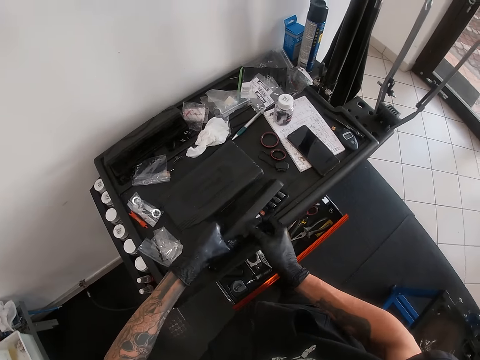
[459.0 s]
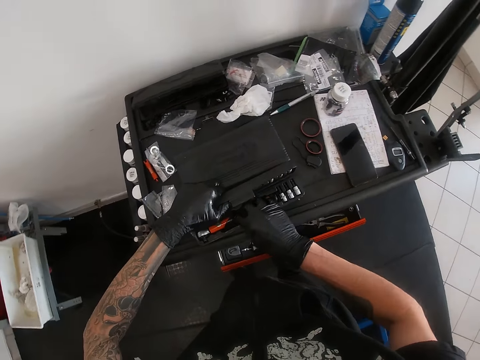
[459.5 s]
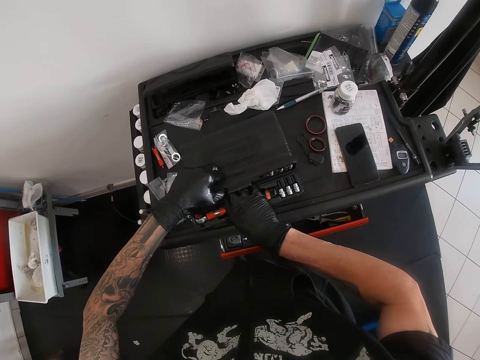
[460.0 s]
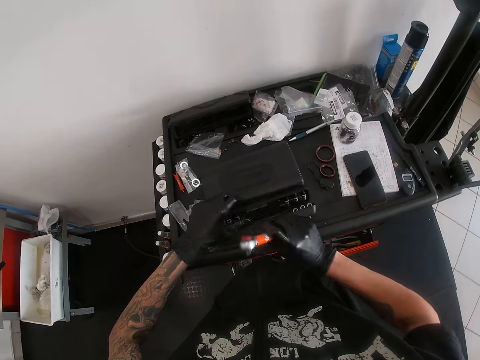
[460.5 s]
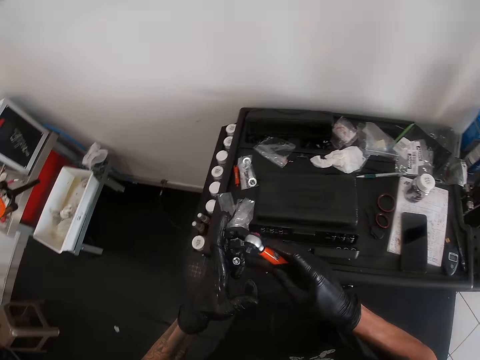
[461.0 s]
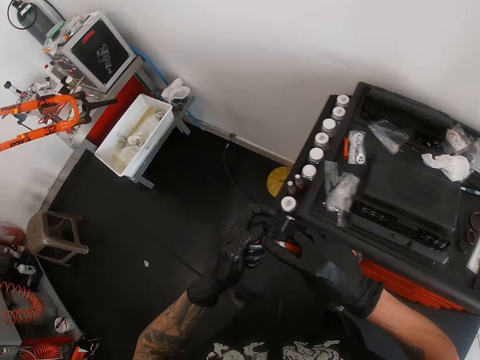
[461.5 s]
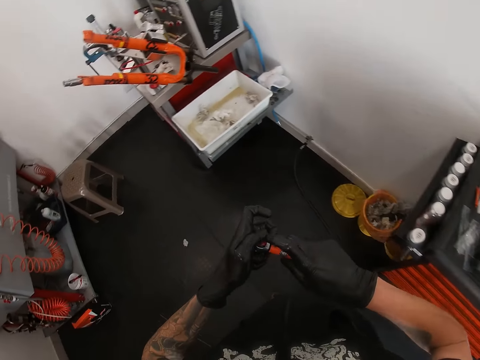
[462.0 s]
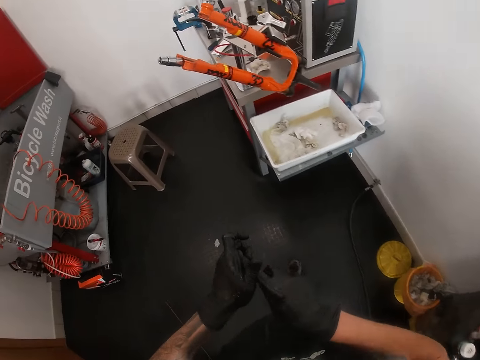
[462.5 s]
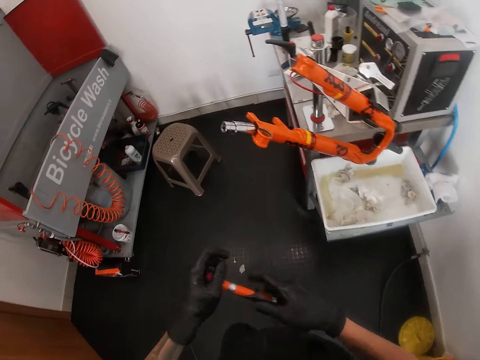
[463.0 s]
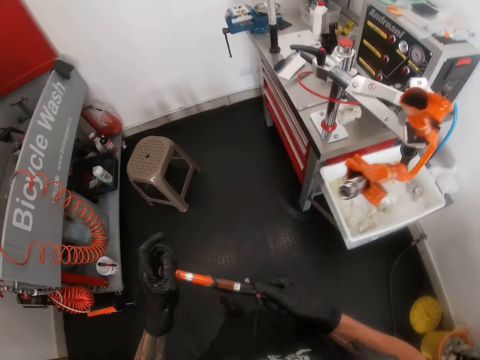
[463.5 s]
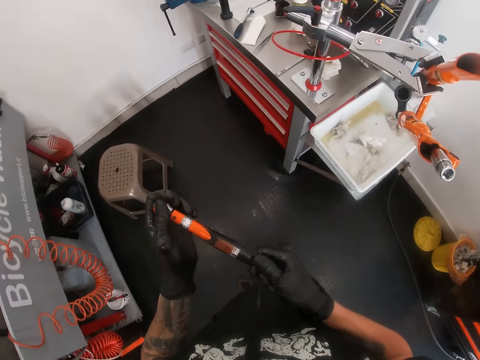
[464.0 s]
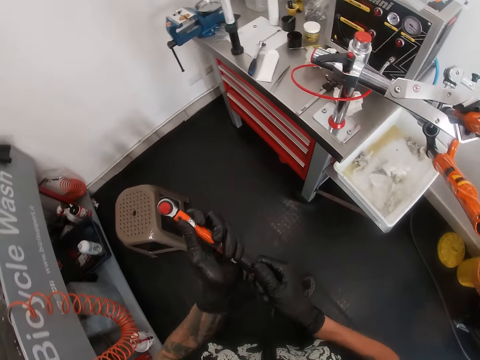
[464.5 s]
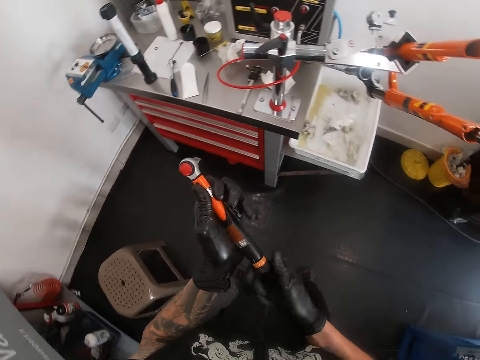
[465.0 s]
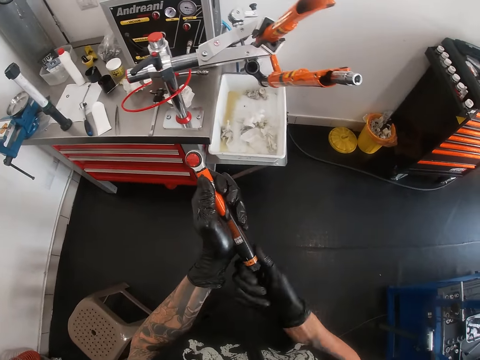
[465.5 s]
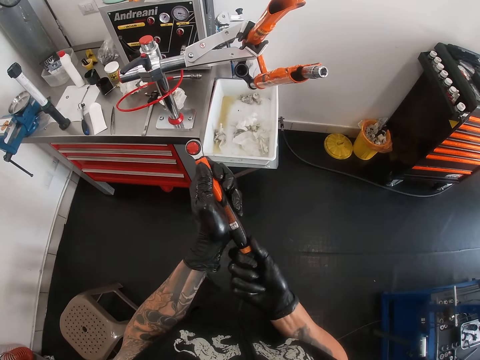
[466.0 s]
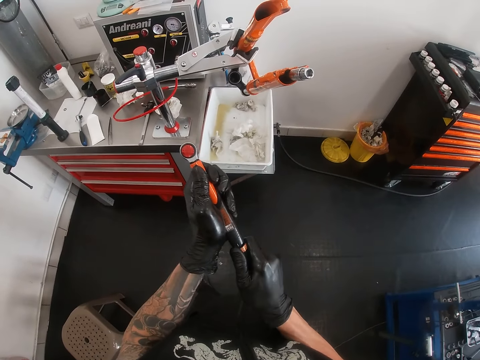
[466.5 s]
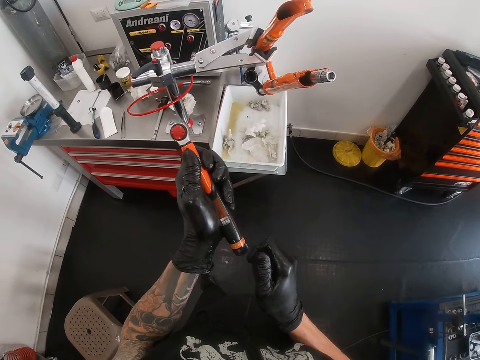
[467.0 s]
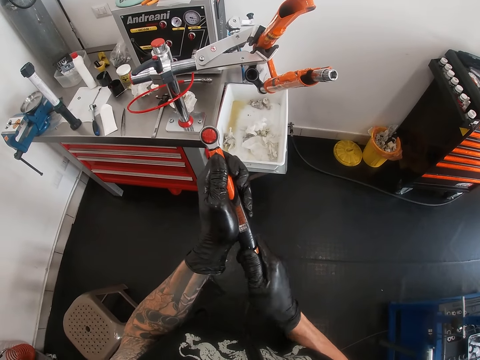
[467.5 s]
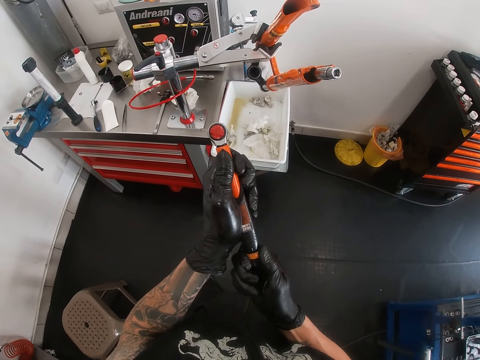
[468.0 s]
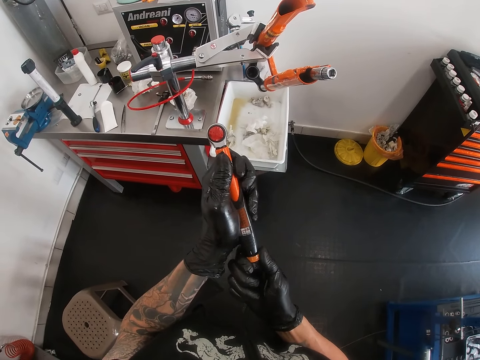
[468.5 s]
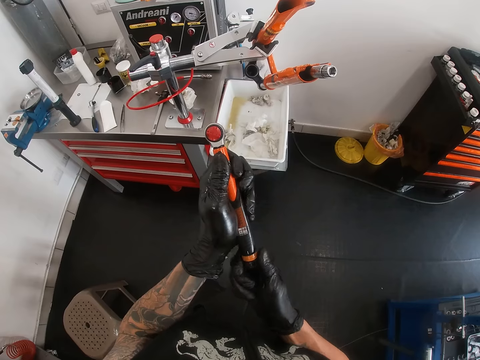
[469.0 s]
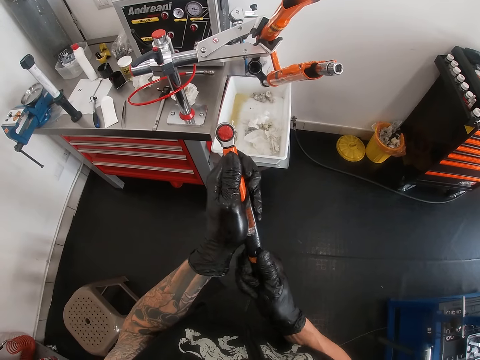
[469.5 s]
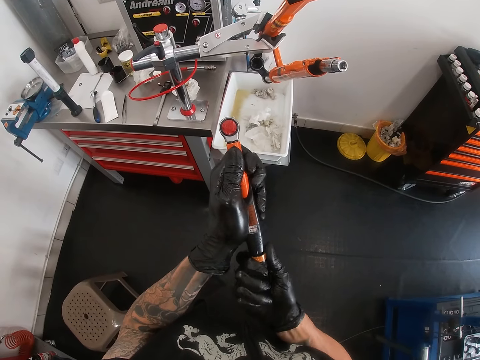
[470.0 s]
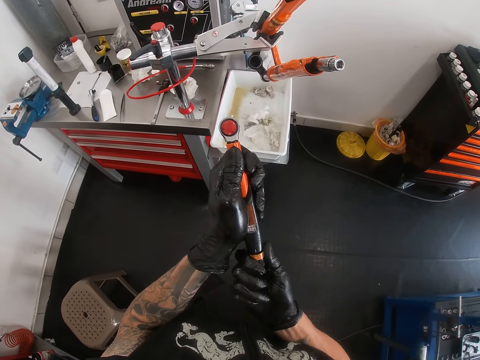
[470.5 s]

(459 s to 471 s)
The camera wearer opens the case with both hands. He places the case on the cabinet with both hands. He picks a torque wrench or spanner from the case with his right hand. He fixes the torque wrench into the socket with both hands. He walks to the bicycle frame. He adjusts the spanner.

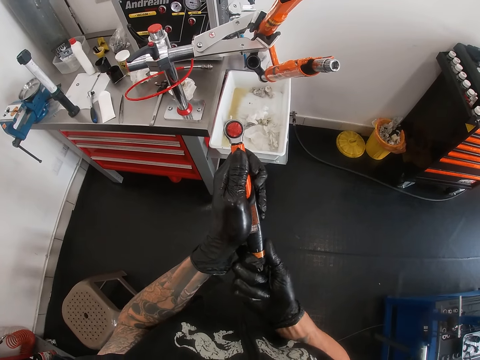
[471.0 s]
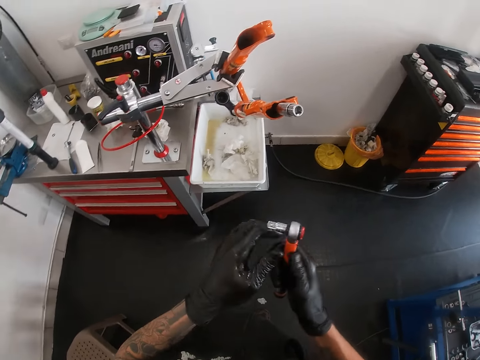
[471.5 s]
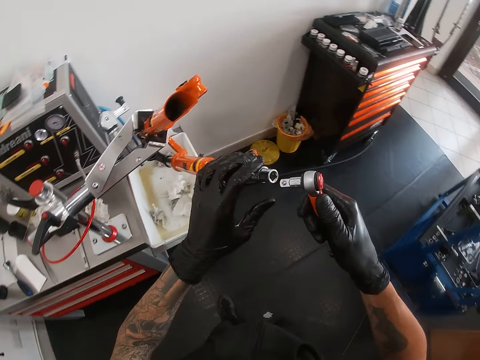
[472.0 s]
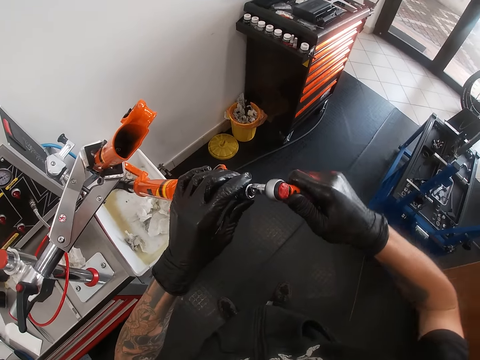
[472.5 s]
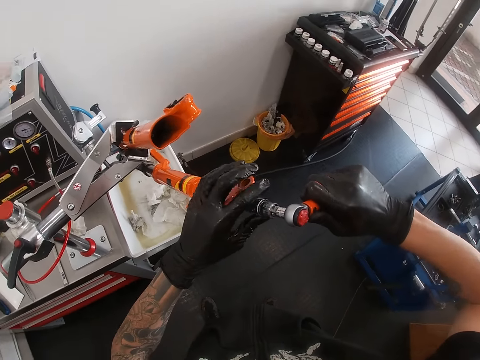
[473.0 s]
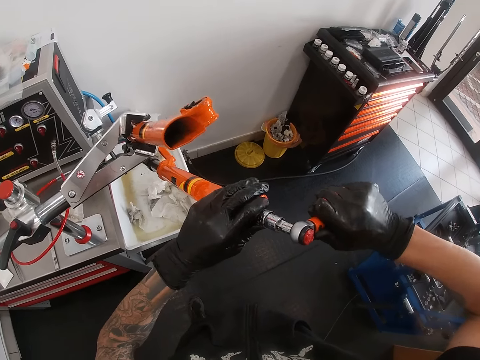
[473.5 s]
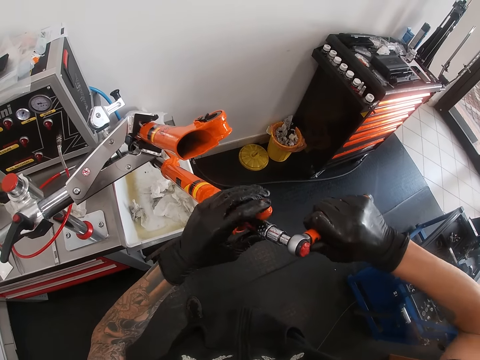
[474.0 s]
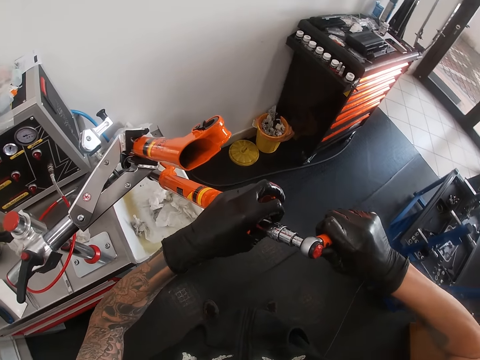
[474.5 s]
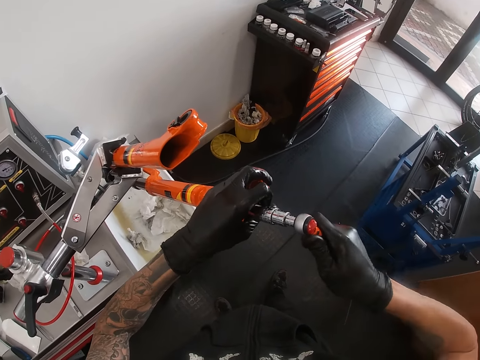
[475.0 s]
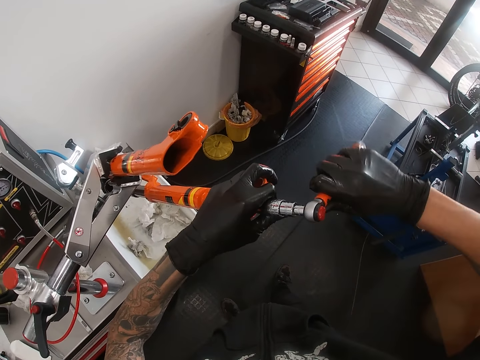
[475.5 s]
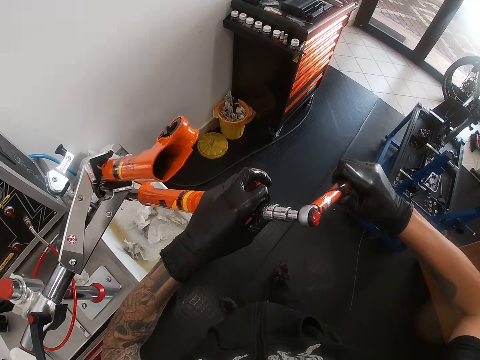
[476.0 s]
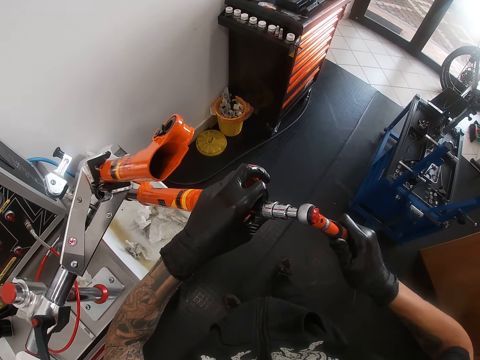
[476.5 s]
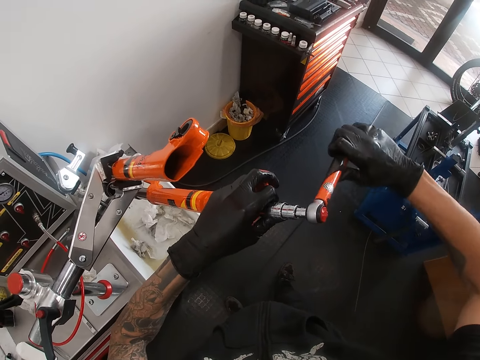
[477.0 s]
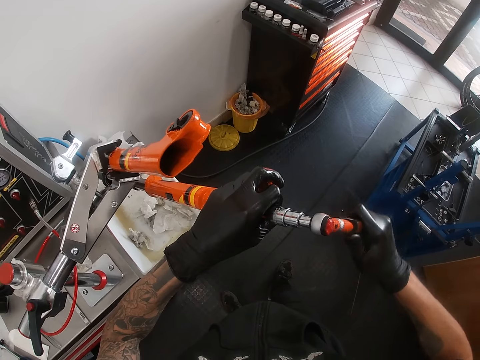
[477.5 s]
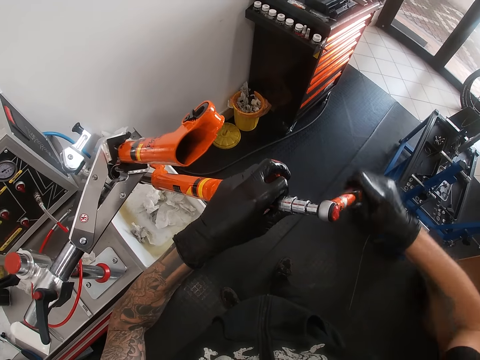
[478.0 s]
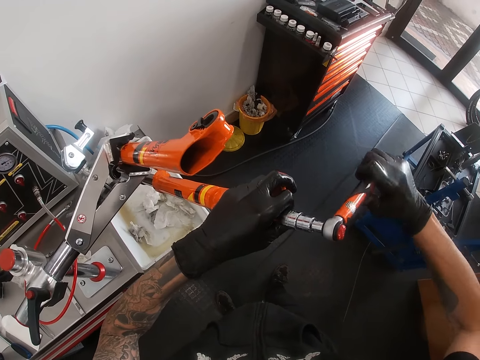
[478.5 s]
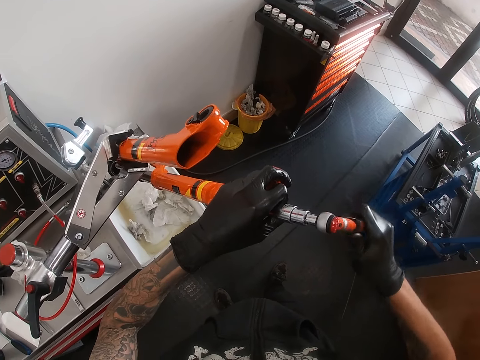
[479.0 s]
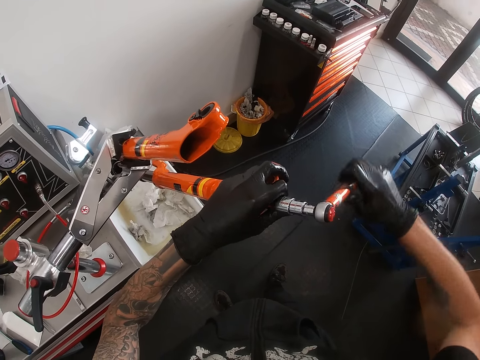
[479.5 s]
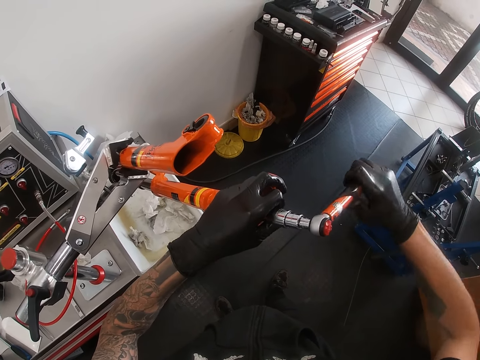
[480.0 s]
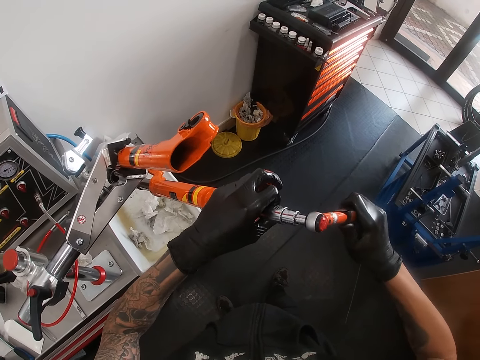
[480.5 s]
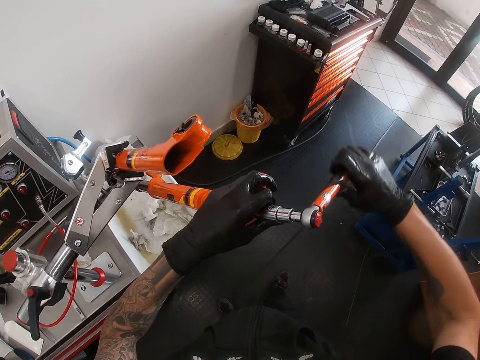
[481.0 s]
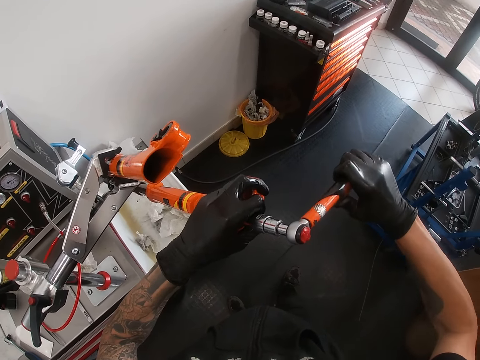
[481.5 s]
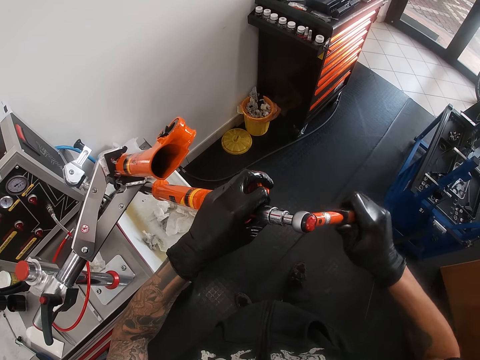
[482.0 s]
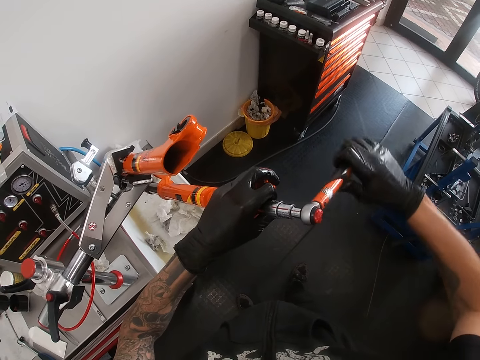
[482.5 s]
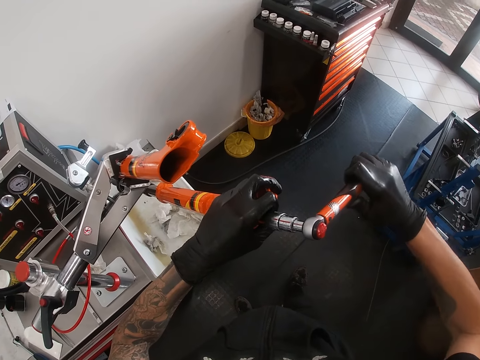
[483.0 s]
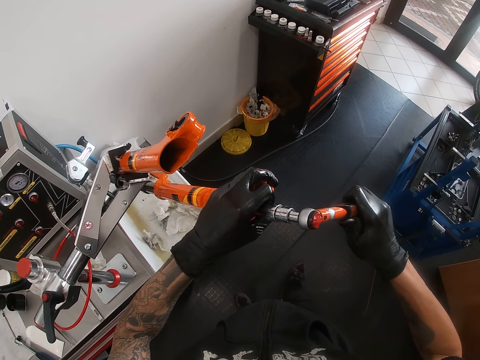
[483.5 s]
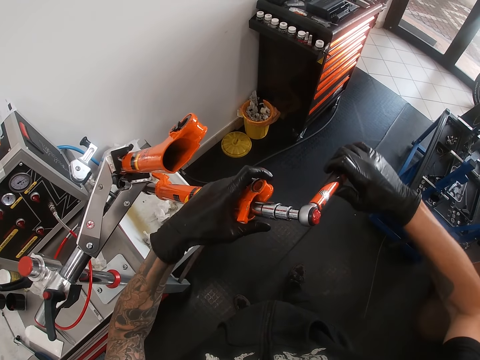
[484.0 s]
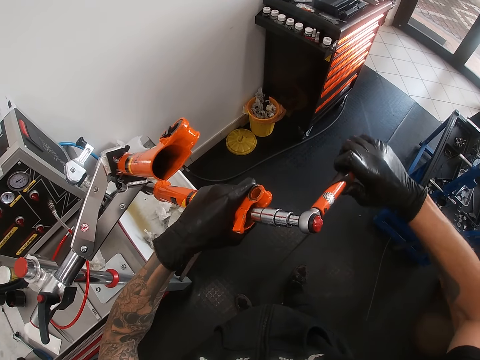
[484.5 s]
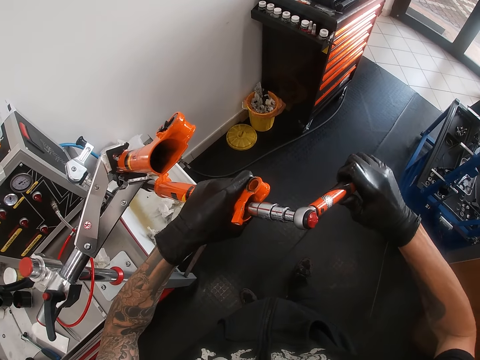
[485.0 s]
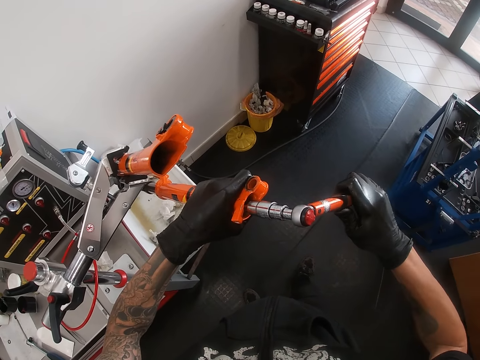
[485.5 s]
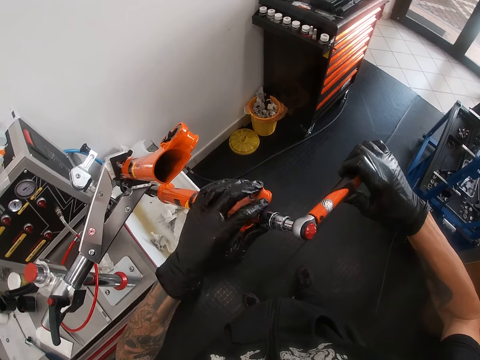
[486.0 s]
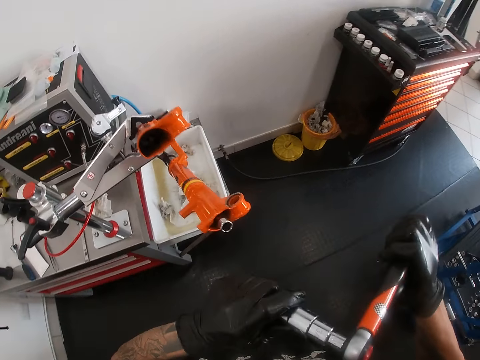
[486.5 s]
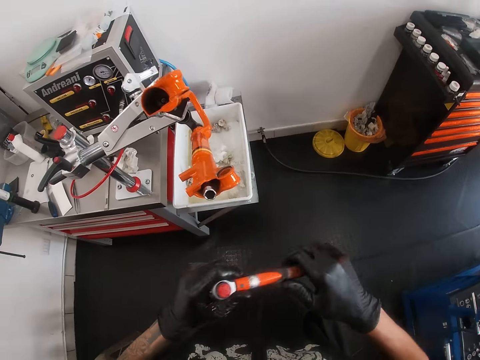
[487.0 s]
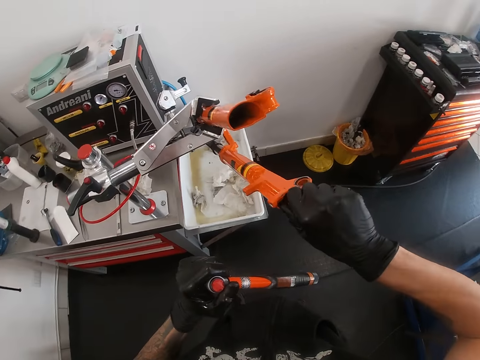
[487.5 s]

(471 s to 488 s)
The camera wearer holds the extension bar with his left hand. He fixes the torque wrench and socket on the extension bar with his right hand. He tightens the nut inside the bicycle frame with the wrench assembly with both hands. He holds the bicycle frame with his left hand. He removes the torque wrench and sockets from the extension bar with both hands. He removes the extension bar from the bicycle frame with his right hand.
